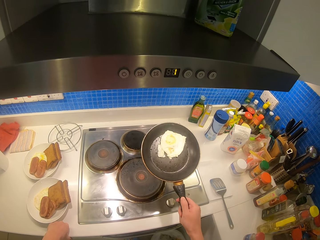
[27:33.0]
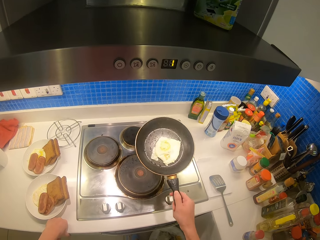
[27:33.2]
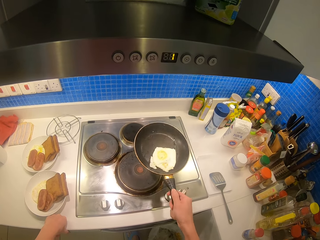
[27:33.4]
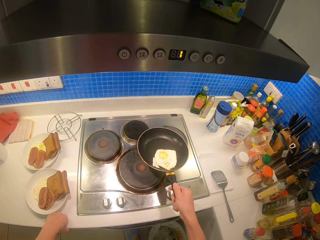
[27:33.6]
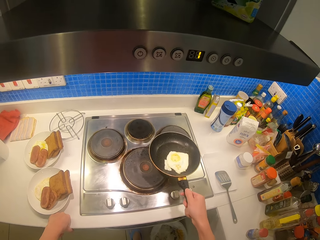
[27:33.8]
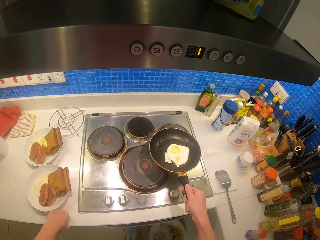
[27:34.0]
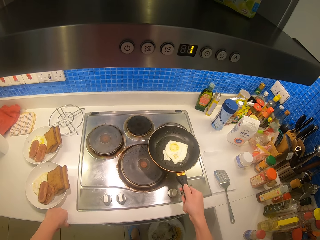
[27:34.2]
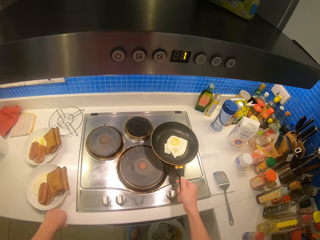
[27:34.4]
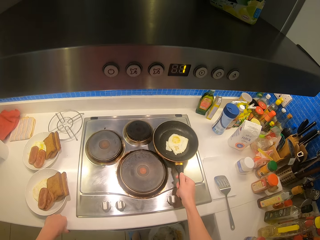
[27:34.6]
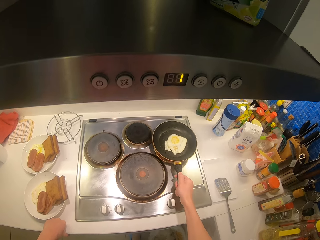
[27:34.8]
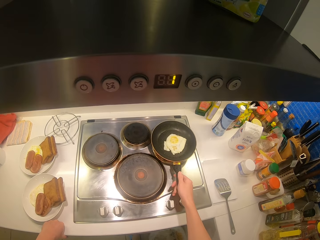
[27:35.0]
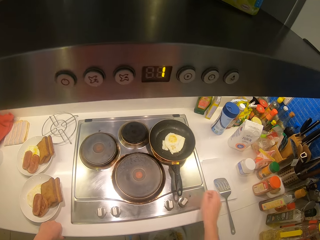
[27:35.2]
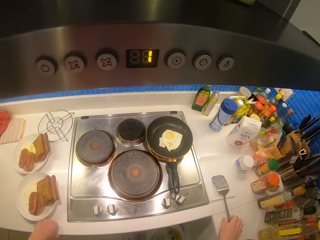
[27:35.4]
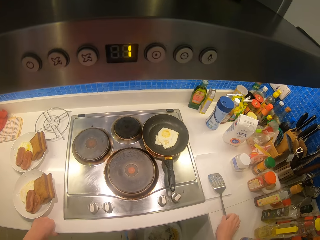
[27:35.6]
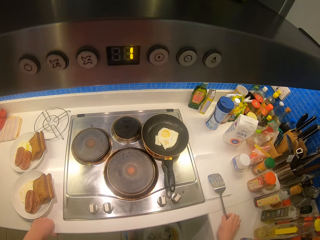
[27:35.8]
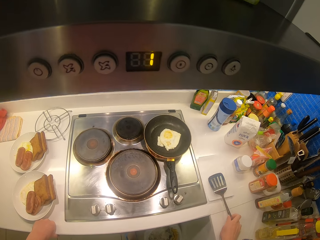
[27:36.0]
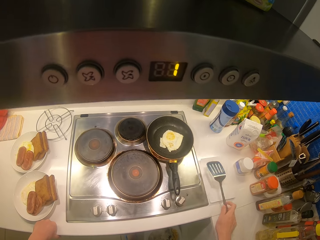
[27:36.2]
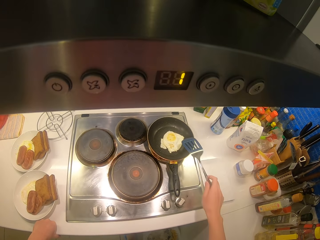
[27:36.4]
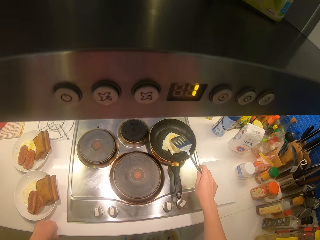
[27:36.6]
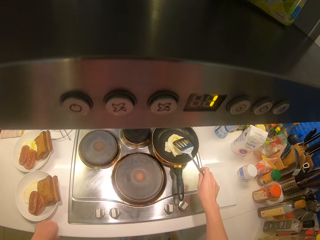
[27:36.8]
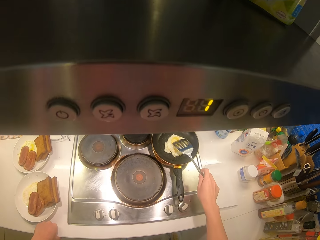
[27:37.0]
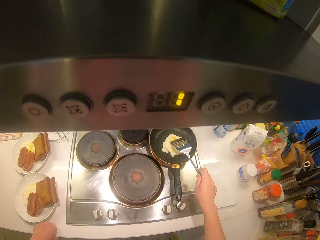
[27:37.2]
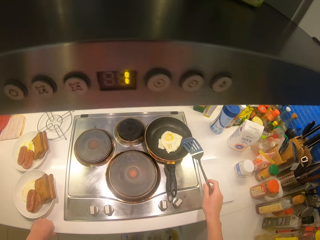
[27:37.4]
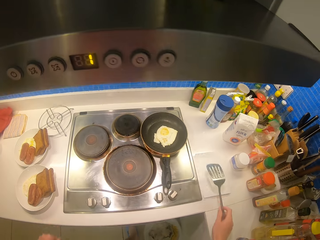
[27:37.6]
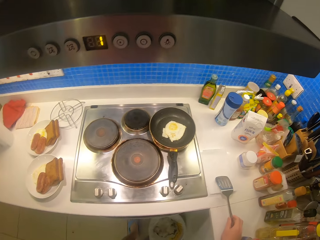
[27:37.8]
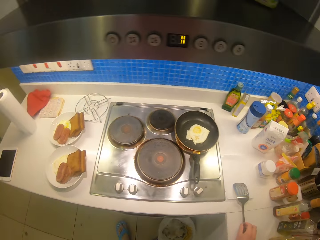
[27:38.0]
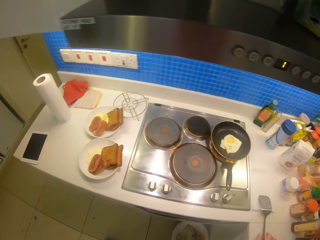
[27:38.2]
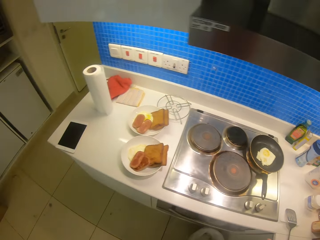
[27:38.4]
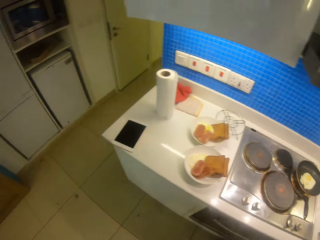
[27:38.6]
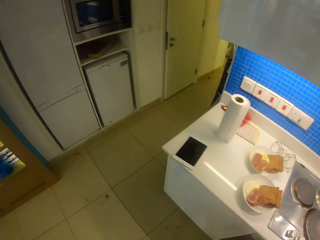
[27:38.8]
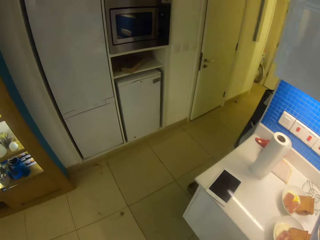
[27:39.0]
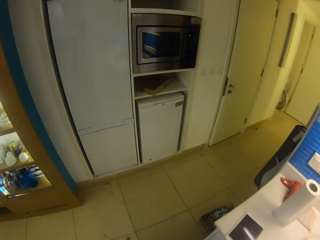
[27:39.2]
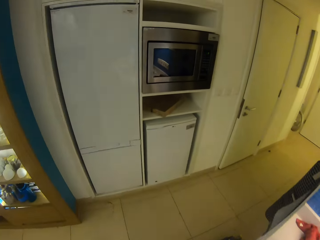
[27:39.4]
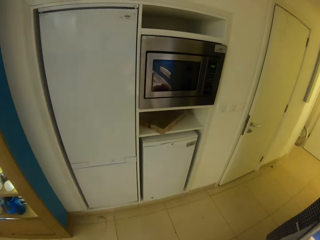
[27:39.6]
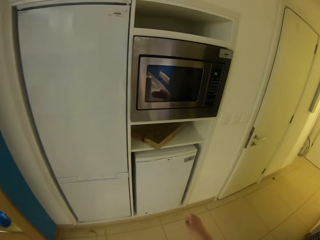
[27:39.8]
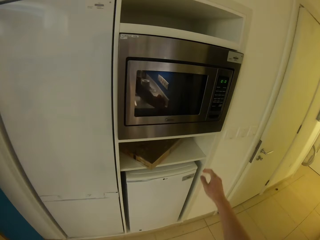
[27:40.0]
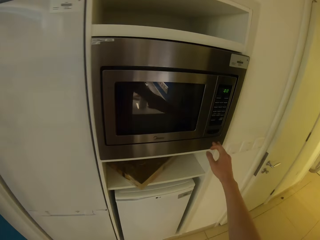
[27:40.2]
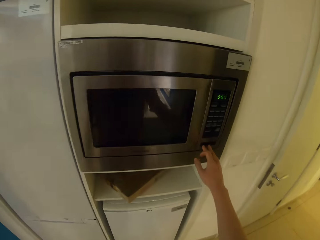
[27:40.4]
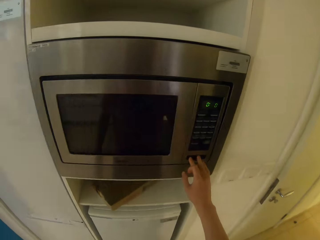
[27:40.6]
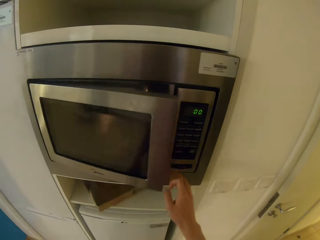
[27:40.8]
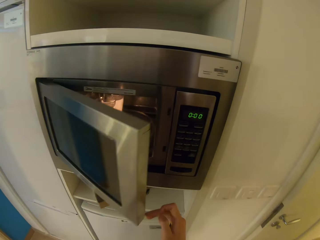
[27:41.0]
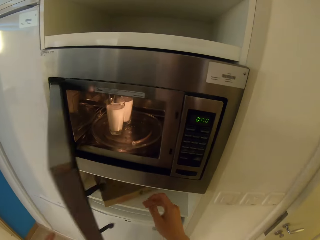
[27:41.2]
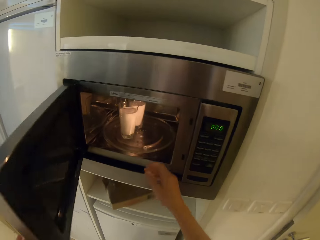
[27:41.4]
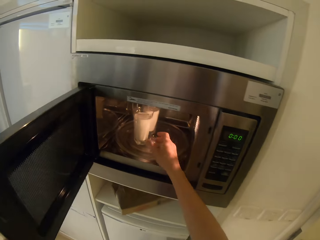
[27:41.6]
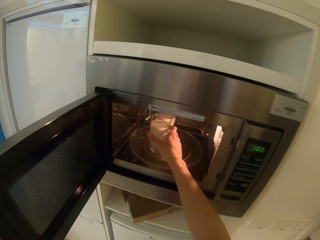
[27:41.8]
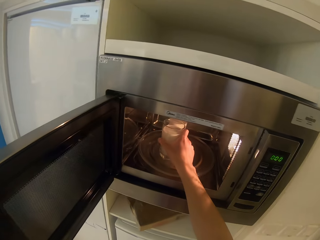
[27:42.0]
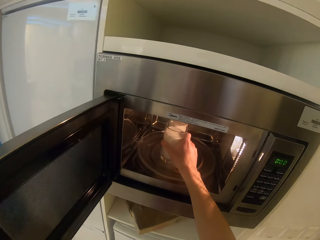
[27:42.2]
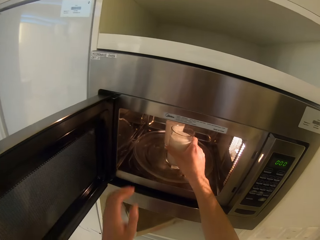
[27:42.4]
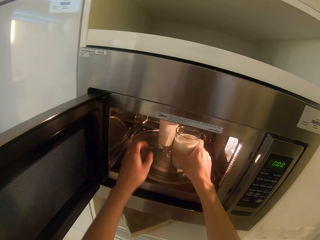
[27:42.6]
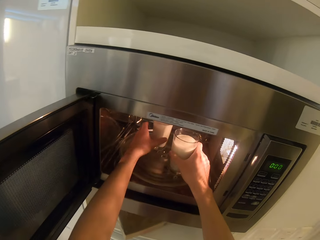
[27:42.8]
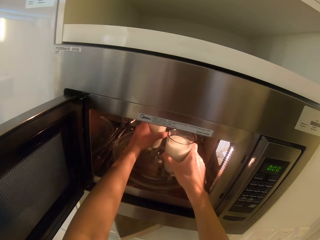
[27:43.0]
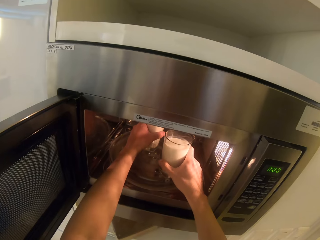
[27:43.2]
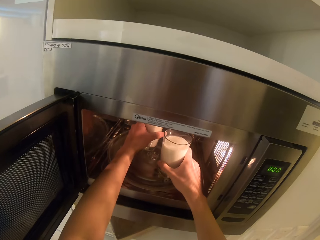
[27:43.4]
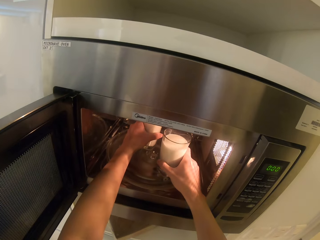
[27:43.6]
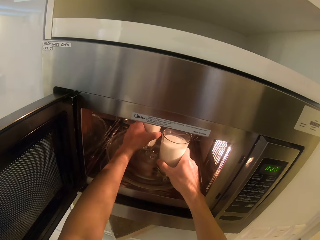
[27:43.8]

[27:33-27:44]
The camera wearer picks up the spoon or slotted turner. They press on the egg with the spoon. They place the spoon down. They open the microwave.

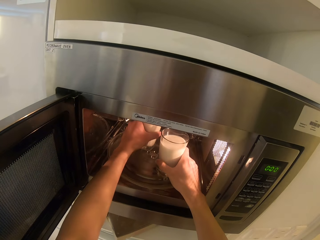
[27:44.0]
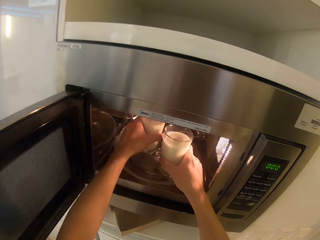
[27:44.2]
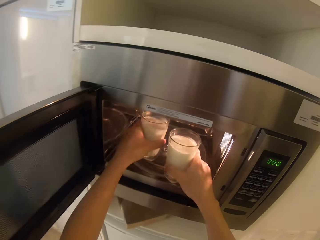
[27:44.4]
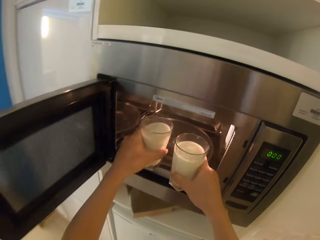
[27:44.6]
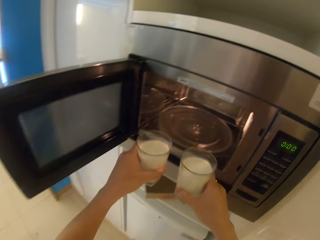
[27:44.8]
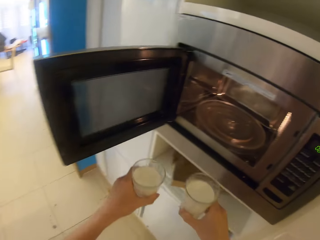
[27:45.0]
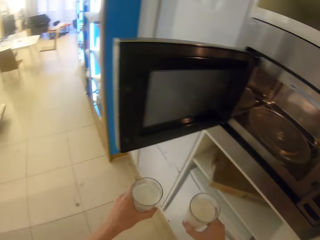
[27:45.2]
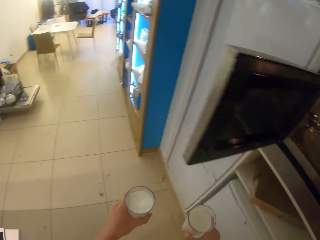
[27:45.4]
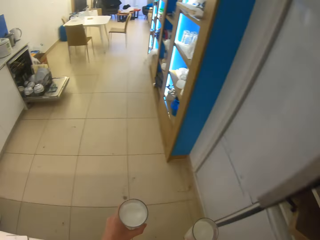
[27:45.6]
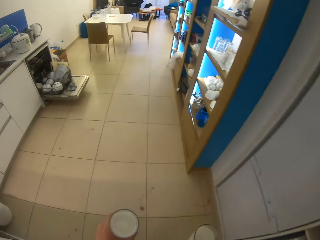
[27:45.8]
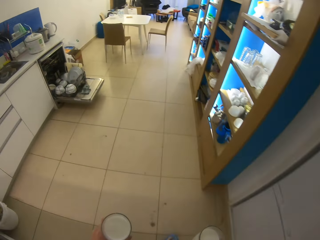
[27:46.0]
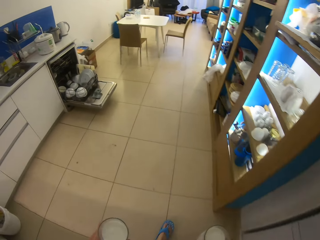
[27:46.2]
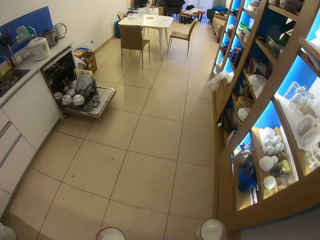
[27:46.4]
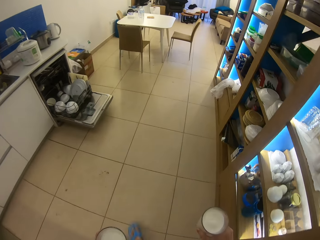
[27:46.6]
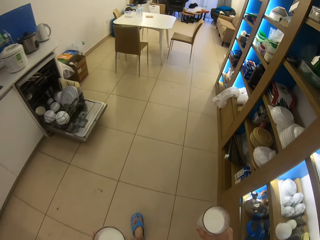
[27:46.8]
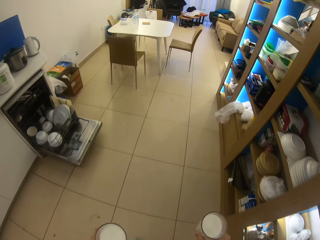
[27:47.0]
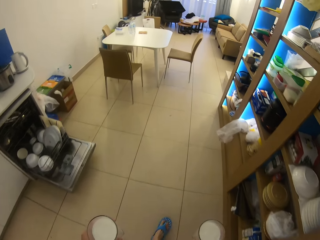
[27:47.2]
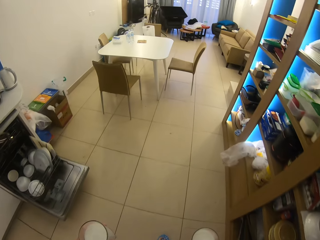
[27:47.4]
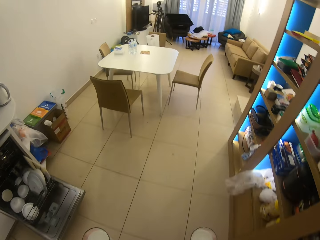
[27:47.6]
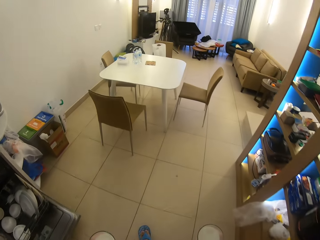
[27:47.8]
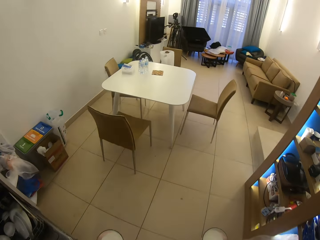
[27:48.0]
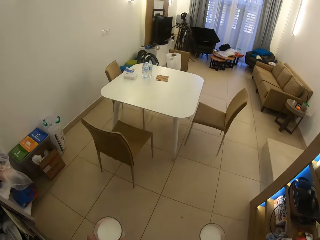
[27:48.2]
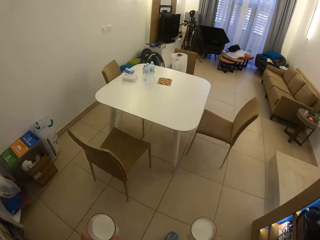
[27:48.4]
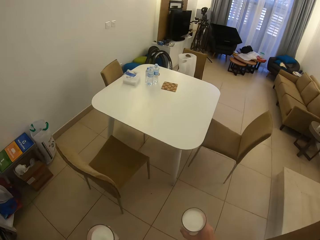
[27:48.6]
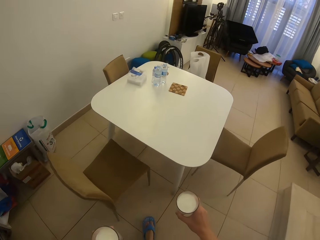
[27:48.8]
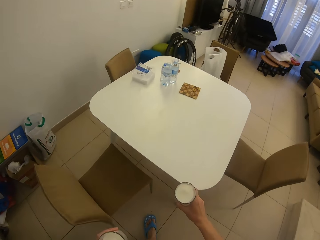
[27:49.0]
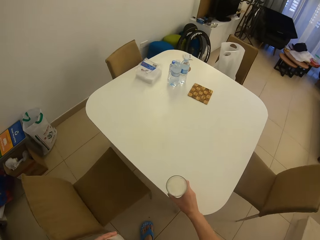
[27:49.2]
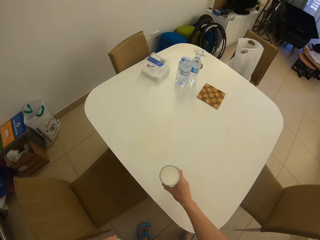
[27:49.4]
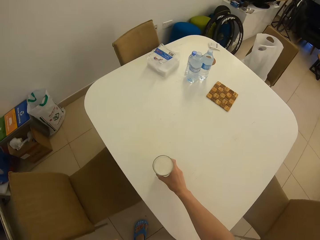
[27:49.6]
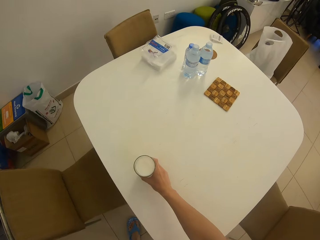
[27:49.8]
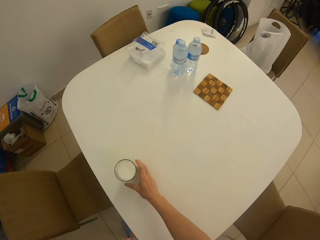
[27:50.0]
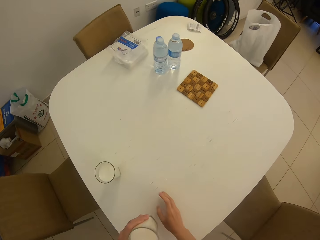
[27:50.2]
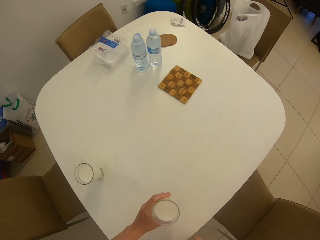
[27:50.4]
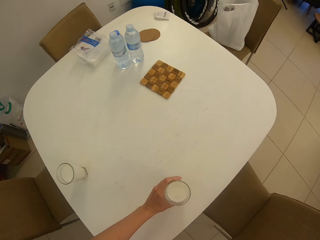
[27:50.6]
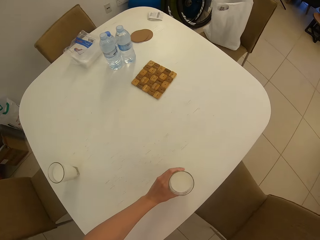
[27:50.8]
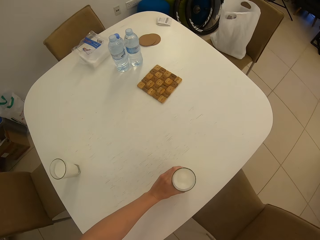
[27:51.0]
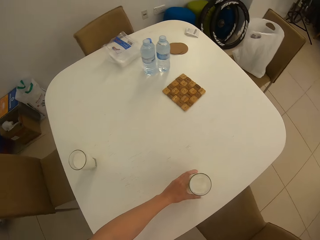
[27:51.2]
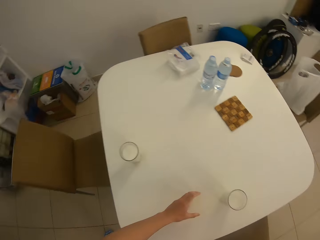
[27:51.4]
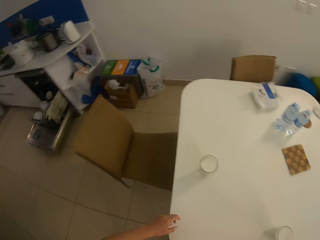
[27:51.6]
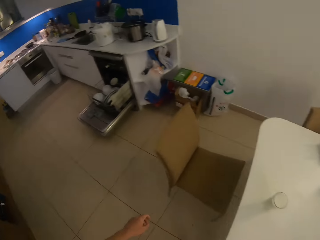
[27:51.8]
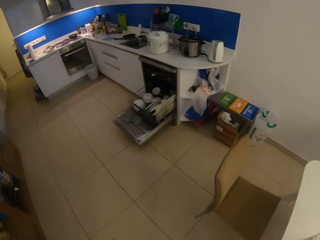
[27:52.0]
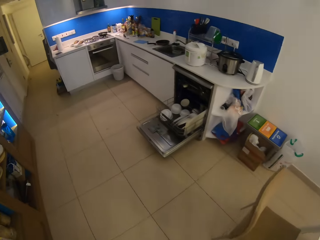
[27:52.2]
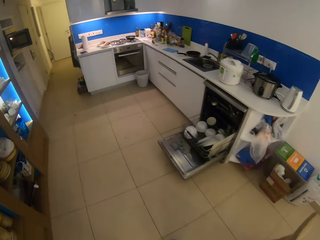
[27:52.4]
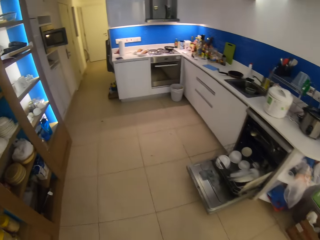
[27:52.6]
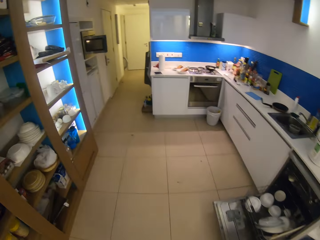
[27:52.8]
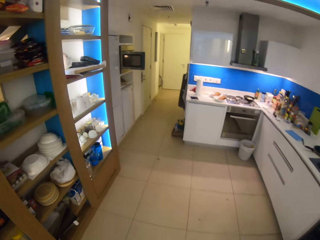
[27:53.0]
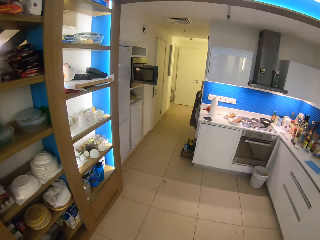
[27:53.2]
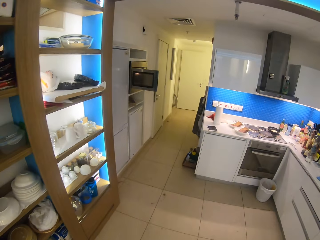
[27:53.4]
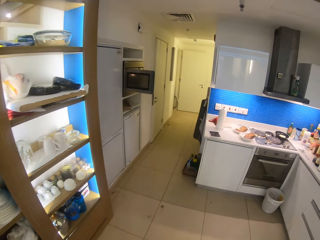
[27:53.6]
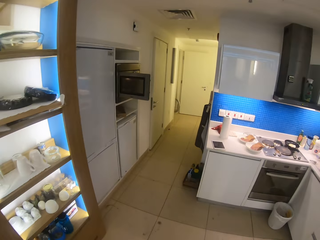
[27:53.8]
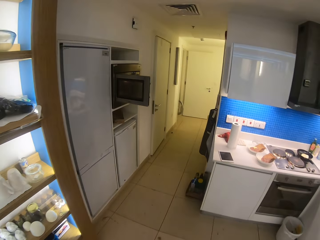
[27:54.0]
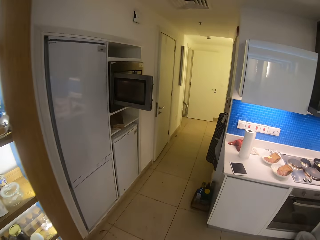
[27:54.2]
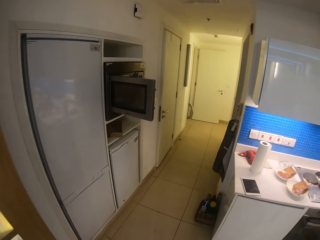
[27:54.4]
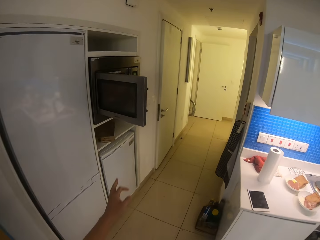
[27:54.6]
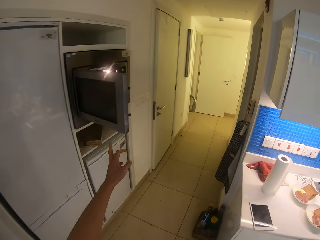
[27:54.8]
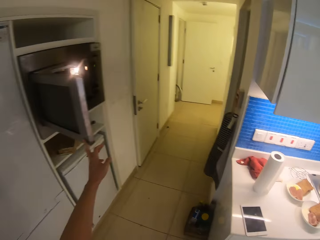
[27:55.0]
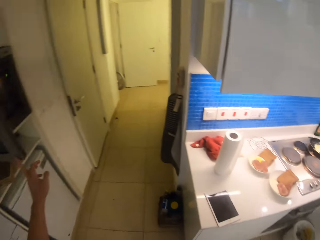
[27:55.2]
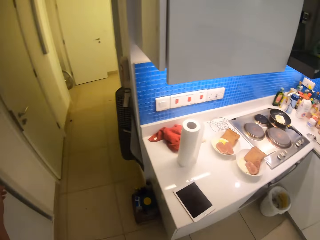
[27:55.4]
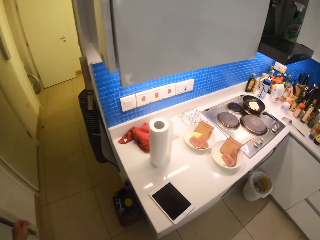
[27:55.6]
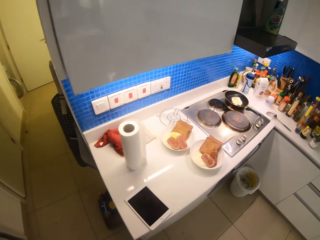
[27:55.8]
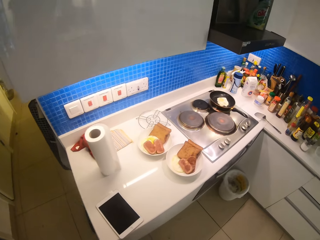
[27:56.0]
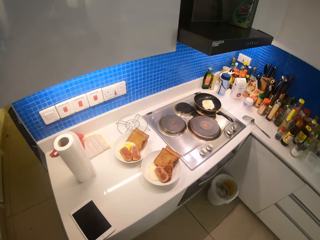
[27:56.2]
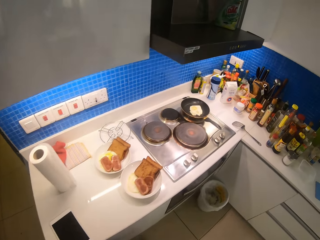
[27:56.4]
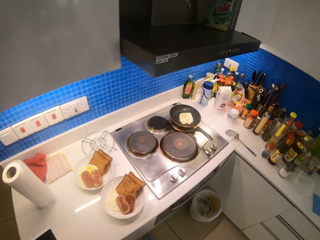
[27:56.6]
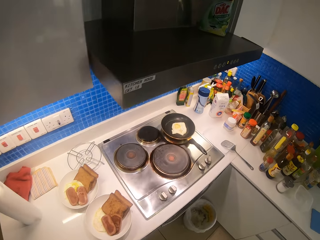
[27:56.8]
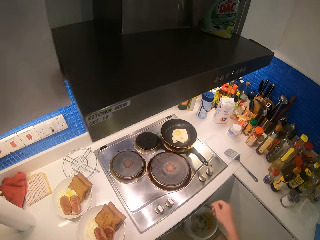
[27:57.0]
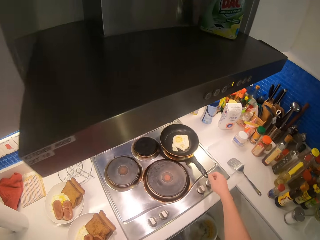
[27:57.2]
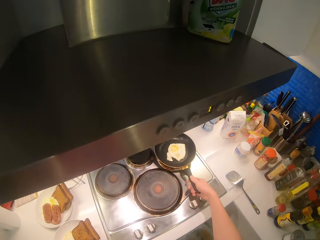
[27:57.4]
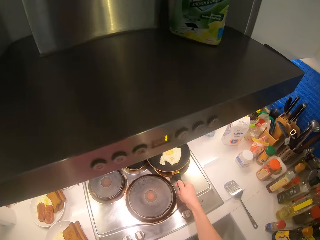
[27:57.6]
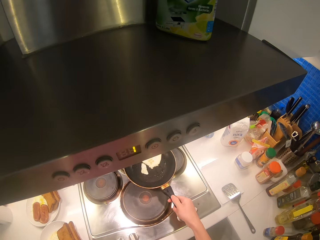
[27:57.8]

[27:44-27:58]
The camera wearer takes out the glasses of milk. They hold the glass of milk. They put the glass of milk on the table. They walk. They close the oven.
